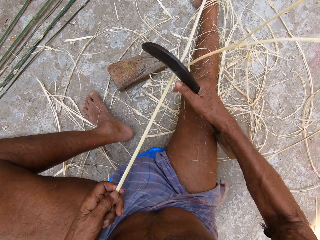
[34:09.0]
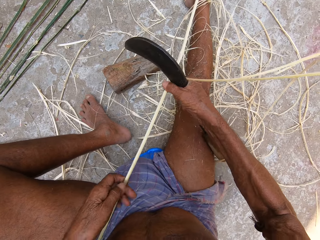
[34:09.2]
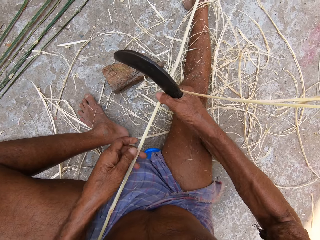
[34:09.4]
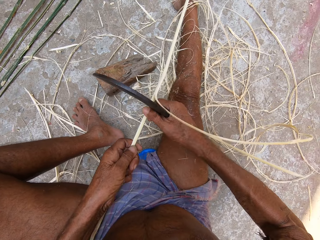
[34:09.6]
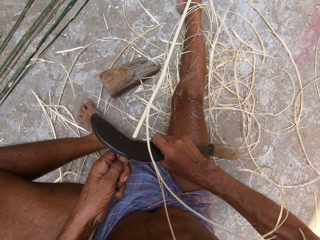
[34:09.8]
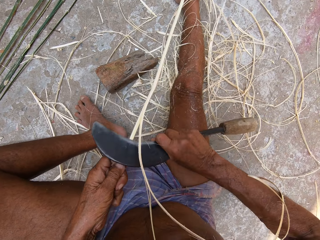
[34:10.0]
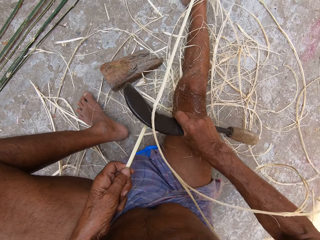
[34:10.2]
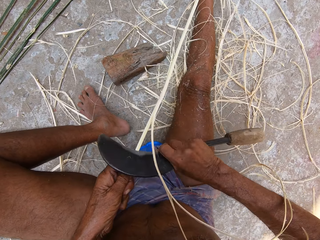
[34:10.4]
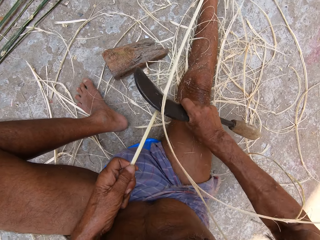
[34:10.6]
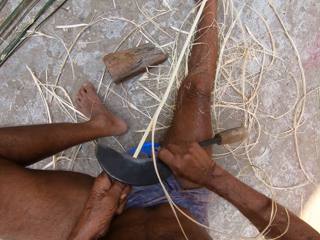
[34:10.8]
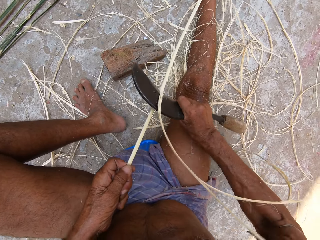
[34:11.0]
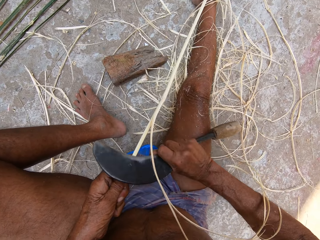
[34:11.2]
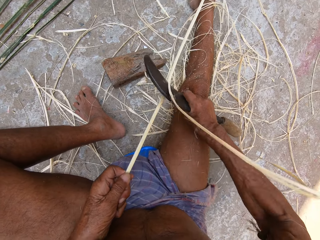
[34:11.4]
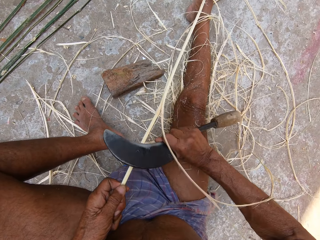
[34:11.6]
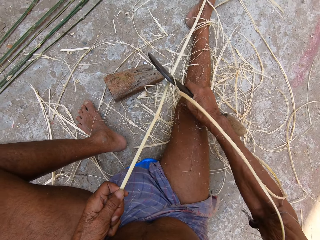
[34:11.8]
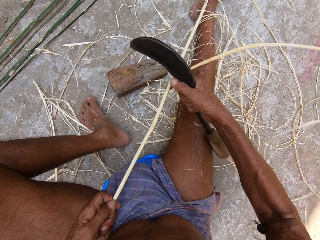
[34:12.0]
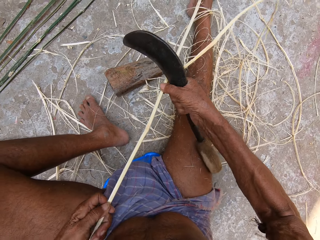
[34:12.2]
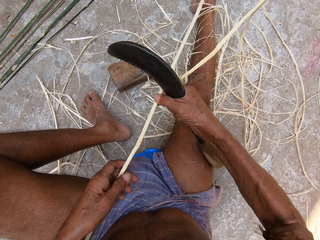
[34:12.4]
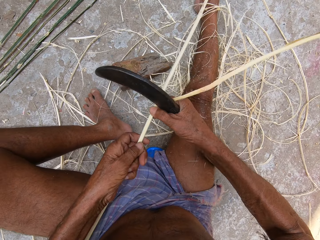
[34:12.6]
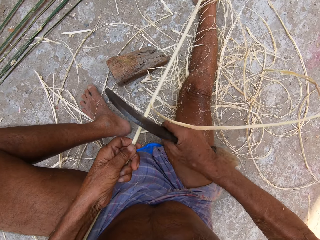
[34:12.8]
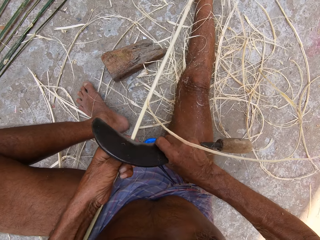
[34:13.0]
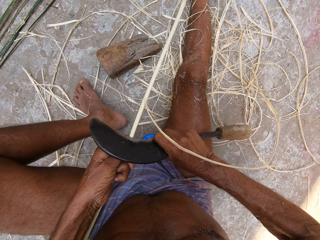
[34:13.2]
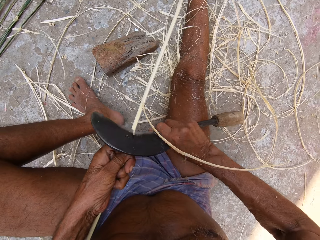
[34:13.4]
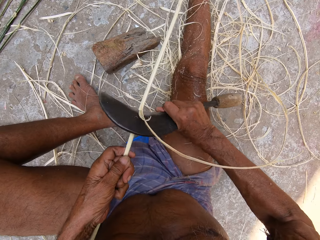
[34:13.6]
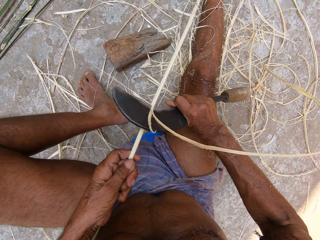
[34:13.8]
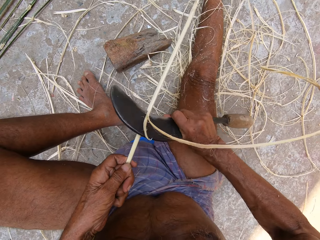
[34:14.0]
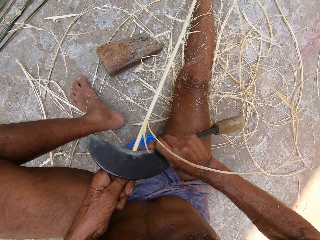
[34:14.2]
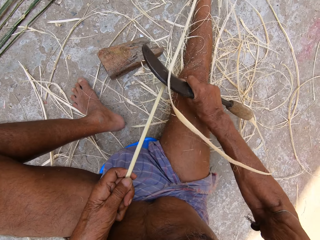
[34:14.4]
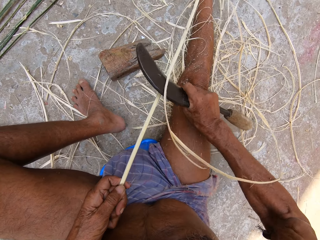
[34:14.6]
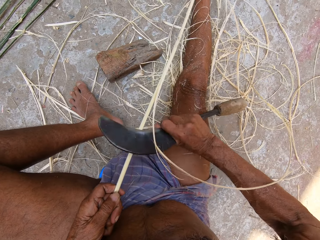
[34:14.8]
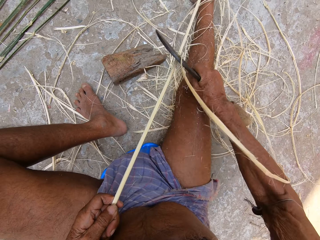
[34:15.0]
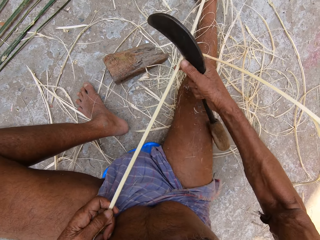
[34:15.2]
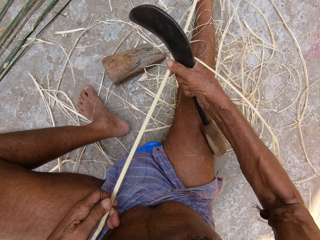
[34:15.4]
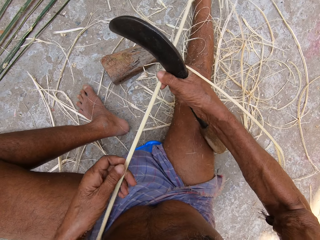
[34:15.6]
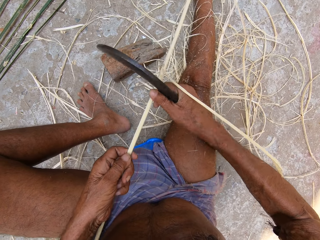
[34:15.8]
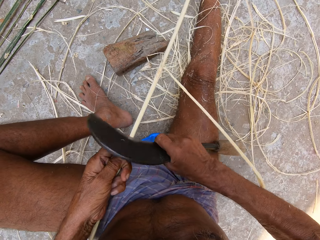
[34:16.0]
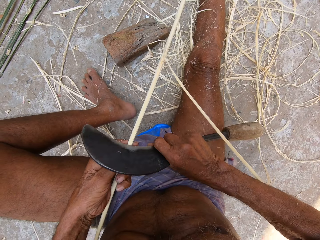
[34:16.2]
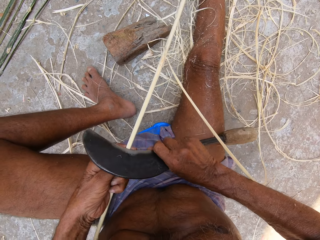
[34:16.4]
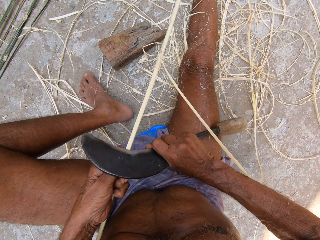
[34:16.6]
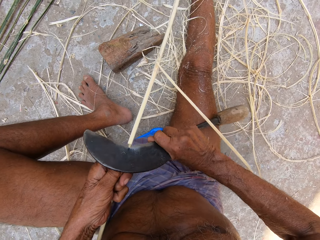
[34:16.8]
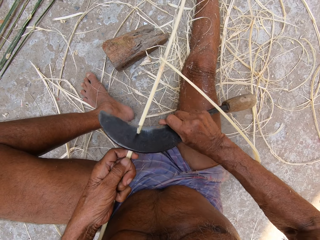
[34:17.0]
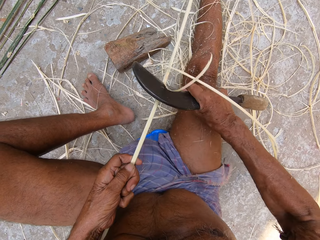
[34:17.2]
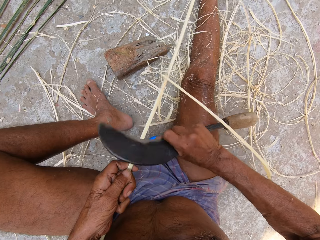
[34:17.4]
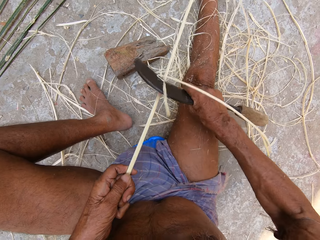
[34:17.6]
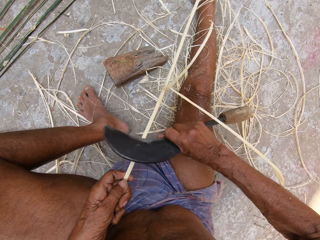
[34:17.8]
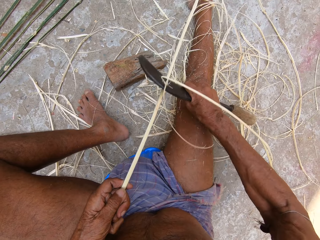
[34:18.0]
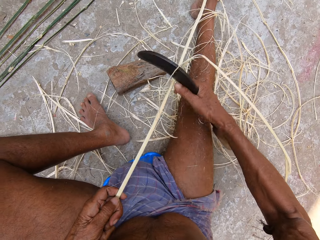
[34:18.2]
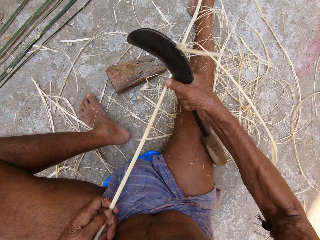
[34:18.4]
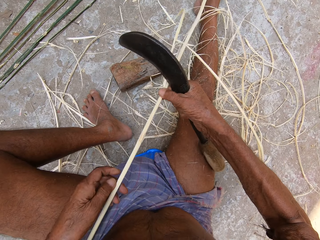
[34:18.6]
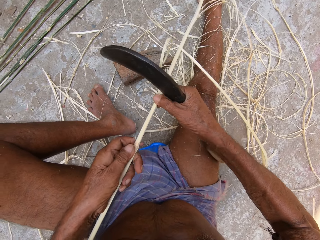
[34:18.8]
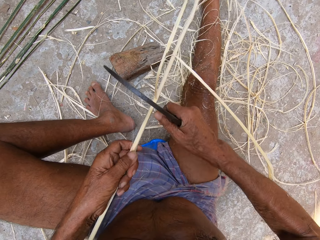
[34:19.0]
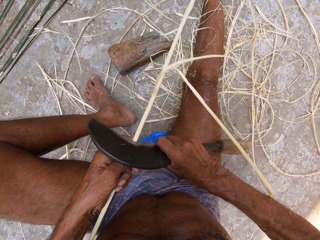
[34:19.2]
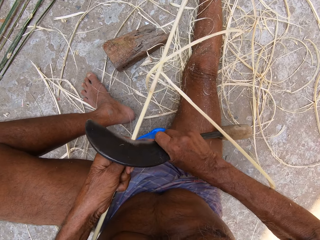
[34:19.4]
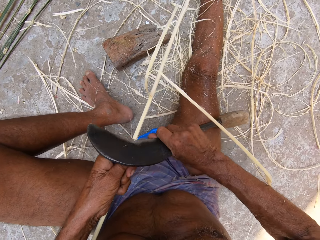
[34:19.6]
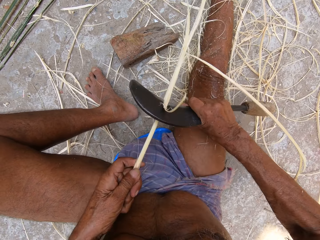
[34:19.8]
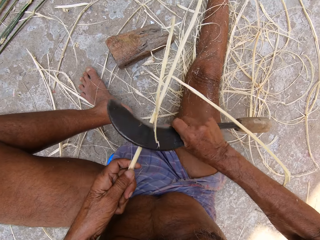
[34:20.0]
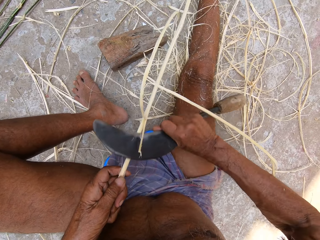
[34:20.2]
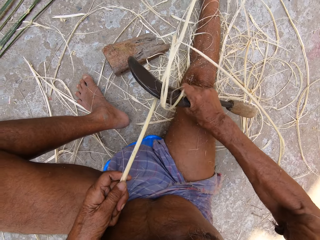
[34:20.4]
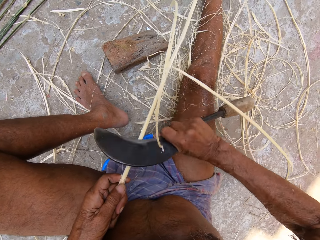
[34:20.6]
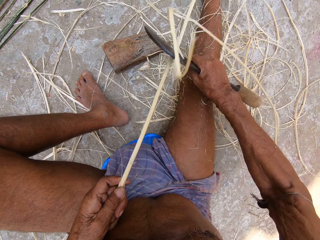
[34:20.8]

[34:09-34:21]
The camera wearer holds the bamboo stick with his right hand. He holds the bamboo stick with his left hand. He peels the bamboo stick with the sickle in his right hand. He holds the bamboo stick with his right hand. He holds the bamboo stick with his left hand. He peels the bamboo stick with the sickle in his right hand. He holds the bamboo stick with his right hand. He holds the bamboo stick with his left hand. He peels the bamboo stick with the sickle in his right hand. He holds the bamboo stick with his right hand. He holds the bamboo stick with his left hand. He peels the bamboo stick with the sickle in his right hand.

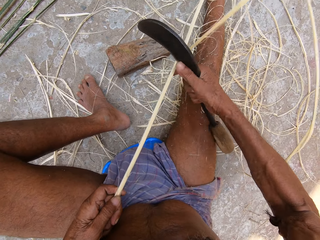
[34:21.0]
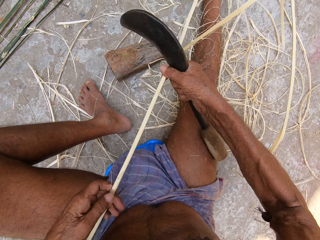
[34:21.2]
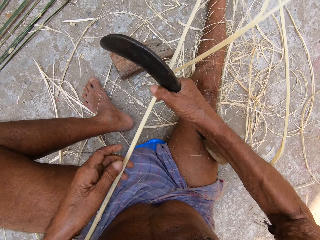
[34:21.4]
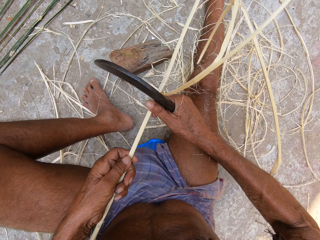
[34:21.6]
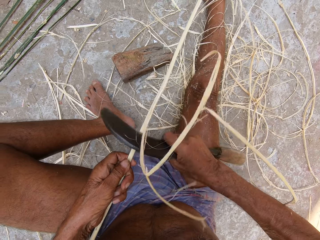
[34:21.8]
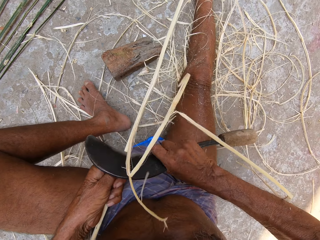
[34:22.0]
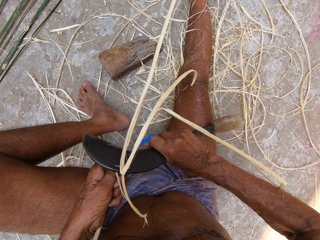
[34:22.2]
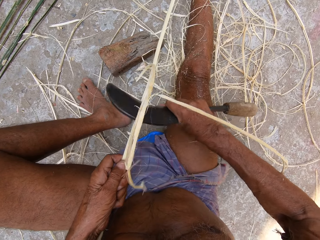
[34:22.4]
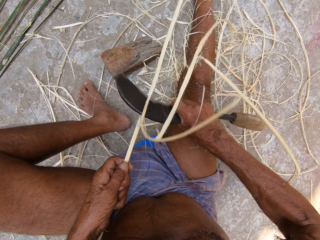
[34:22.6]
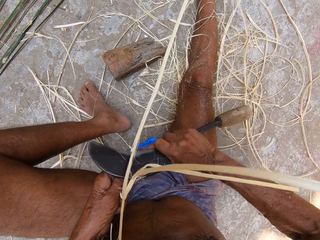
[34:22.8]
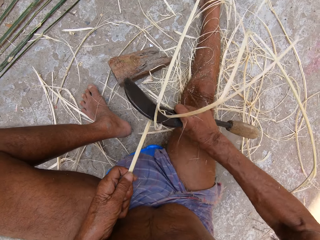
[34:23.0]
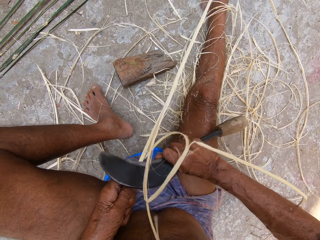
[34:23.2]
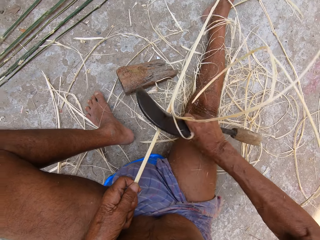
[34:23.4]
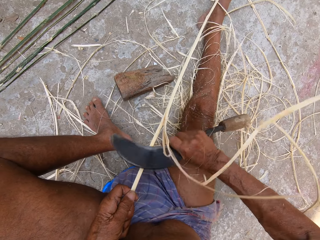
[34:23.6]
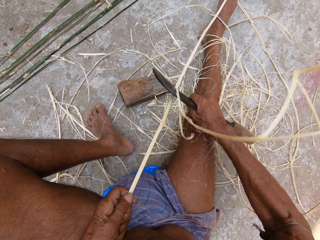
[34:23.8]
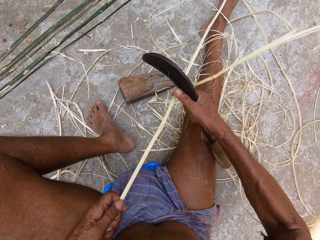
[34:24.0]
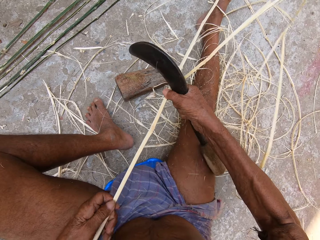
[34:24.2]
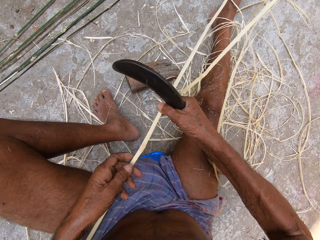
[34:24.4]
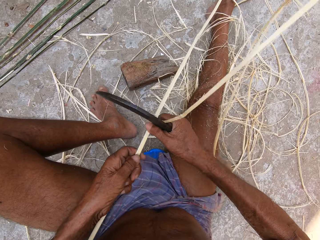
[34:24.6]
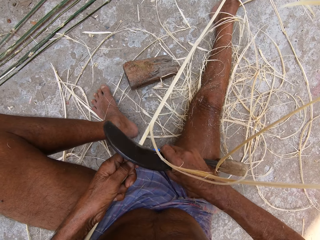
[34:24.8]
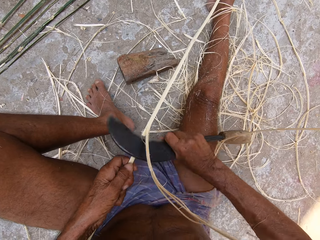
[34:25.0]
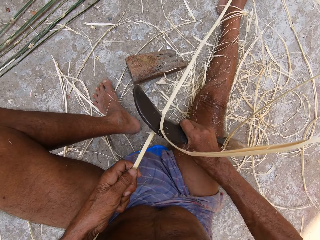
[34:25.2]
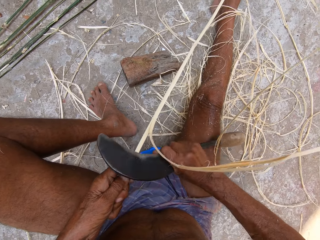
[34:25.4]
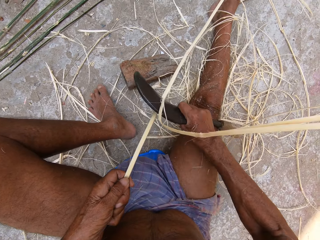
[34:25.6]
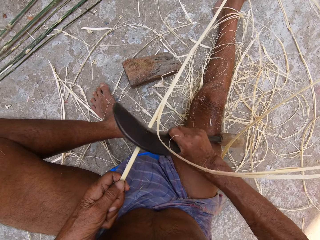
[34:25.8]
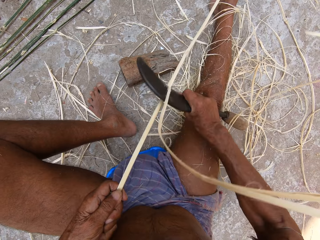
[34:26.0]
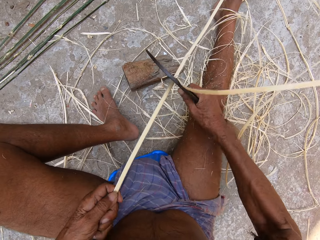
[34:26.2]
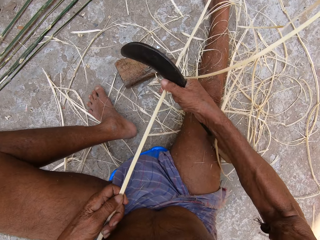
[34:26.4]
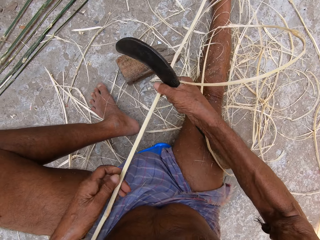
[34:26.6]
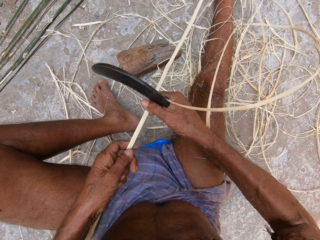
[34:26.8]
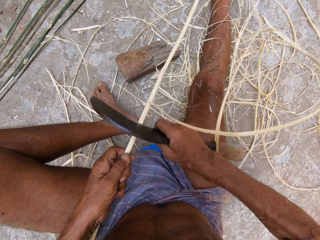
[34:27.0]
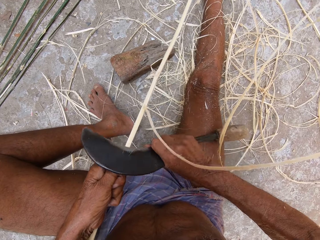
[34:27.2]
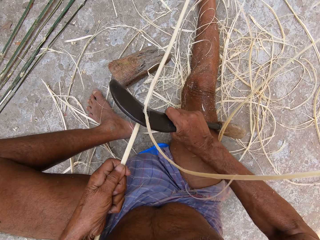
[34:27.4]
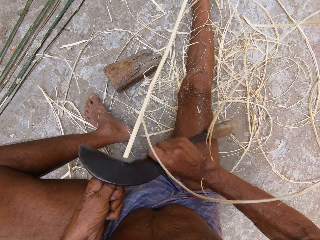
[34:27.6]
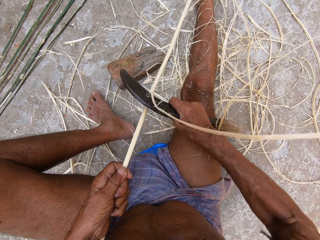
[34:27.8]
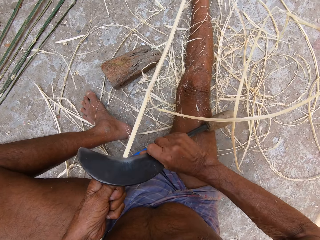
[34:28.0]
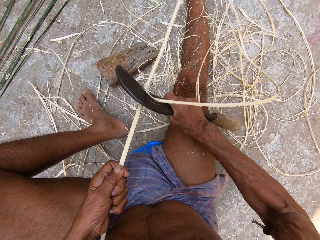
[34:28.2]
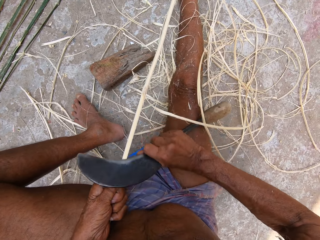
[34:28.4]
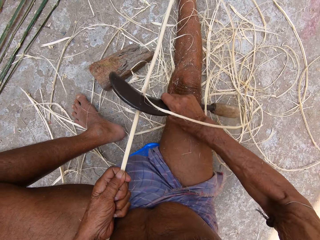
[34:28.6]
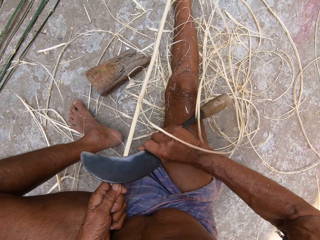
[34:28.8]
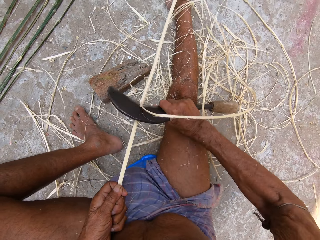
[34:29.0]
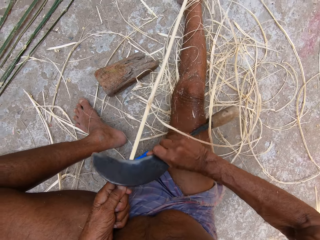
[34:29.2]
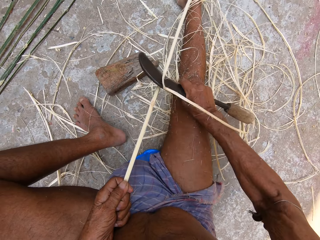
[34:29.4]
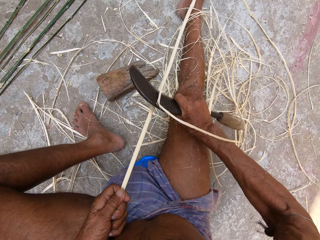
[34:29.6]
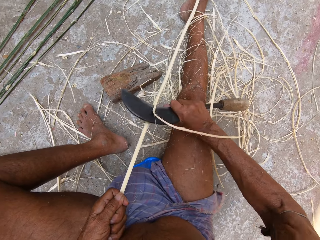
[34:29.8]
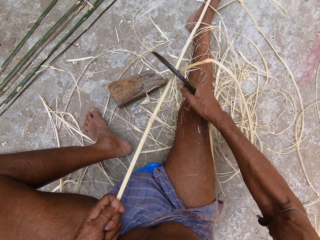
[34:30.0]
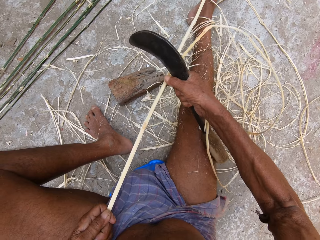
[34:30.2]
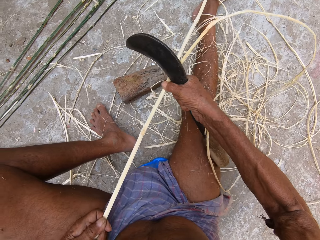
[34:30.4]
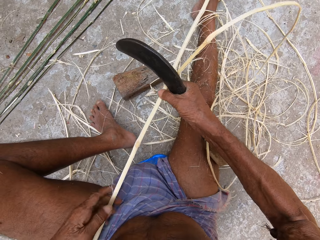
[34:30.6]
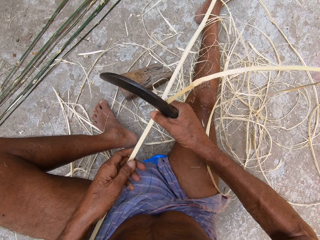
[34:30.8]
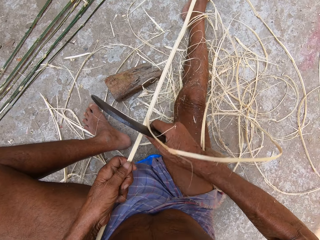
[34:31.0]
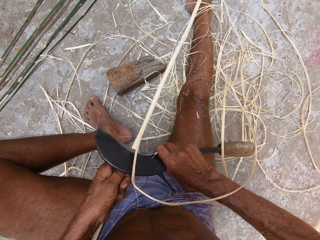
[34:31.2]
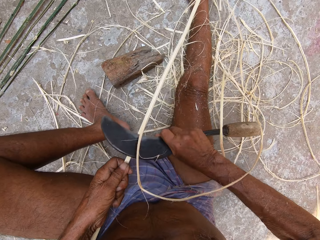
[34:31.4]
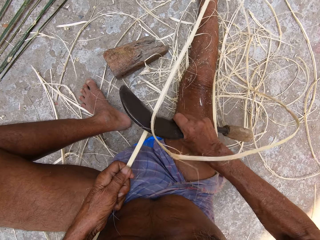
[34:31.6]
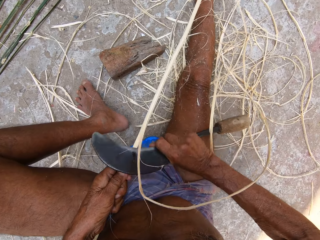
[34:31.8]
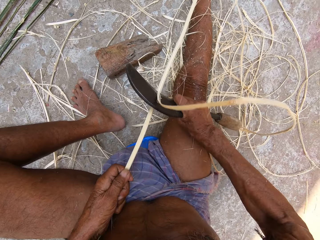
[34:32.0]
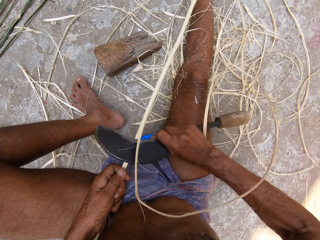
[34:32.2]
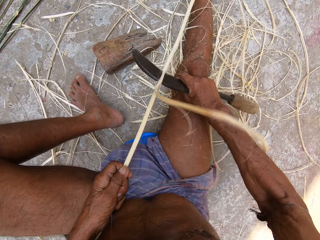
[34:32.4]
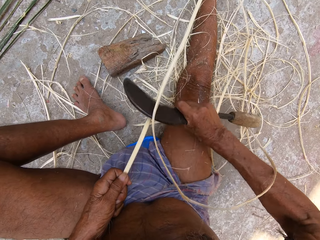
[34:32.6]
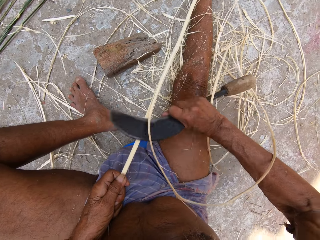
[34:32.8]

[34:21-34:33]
The camera wearer holds the bamboo stick with his right hand. He holds the bamboo stick with his left hand. He peels the bamboo stick with the sickle in his right hand. He holds the bamboo stick with his right hand. He holds the bamboo stick with his left hand. He peels the bamboo stick with the sickle in his right hand. He holds the bamboo stick with his right hand. He holds the bamboo stick with his left hand. He peels the bamboo stick with the sickle in his right hand. He holds the bamboo stick with his right hand. He holds the bamboo stick with his left hand. He peels the bamboo stick with the sickle in his right hand.
